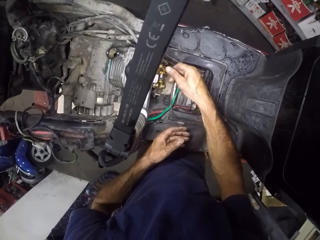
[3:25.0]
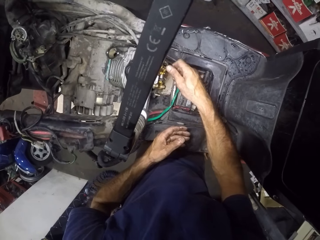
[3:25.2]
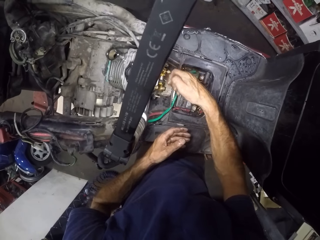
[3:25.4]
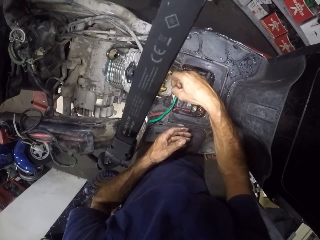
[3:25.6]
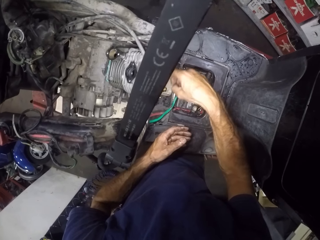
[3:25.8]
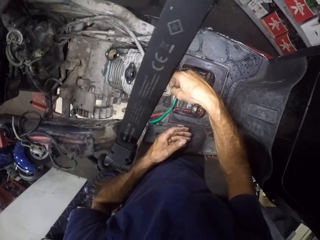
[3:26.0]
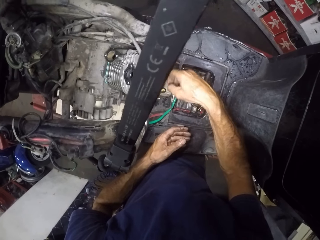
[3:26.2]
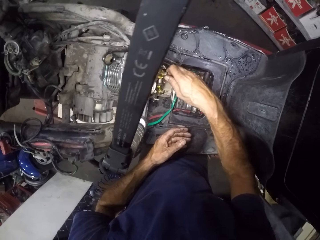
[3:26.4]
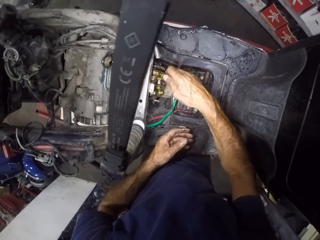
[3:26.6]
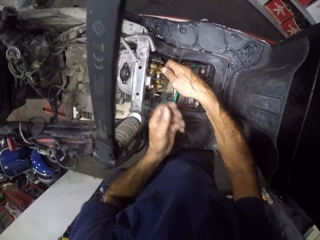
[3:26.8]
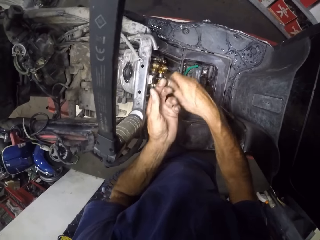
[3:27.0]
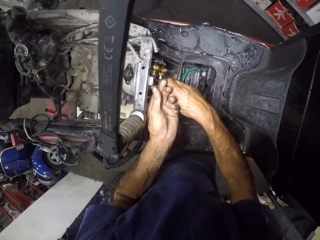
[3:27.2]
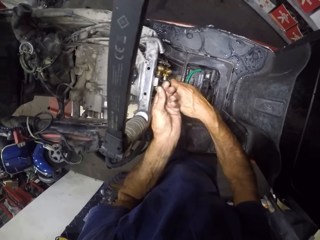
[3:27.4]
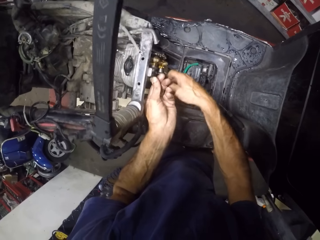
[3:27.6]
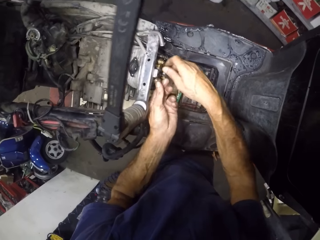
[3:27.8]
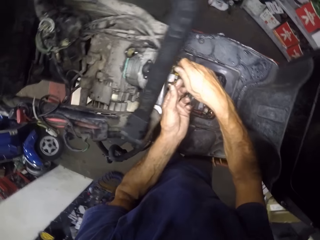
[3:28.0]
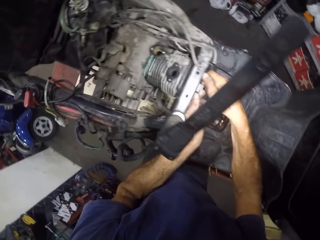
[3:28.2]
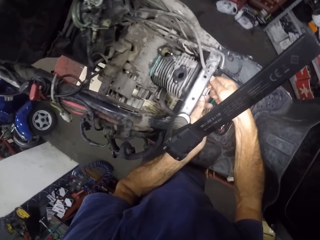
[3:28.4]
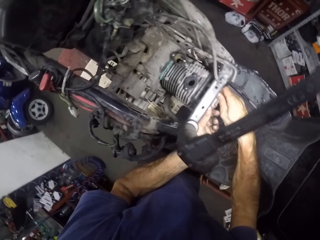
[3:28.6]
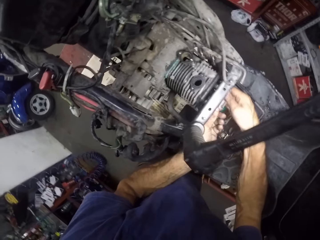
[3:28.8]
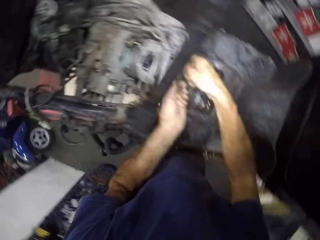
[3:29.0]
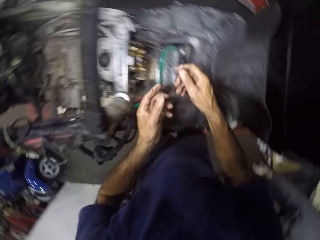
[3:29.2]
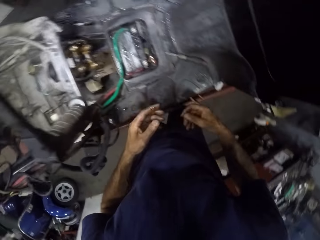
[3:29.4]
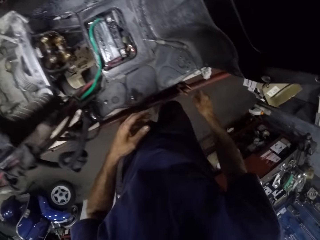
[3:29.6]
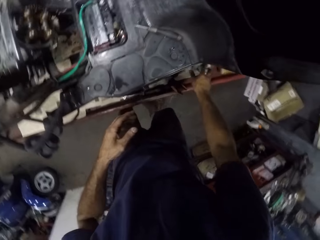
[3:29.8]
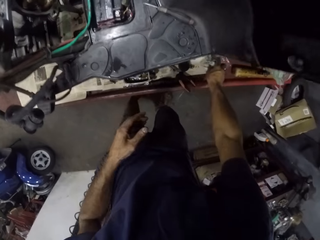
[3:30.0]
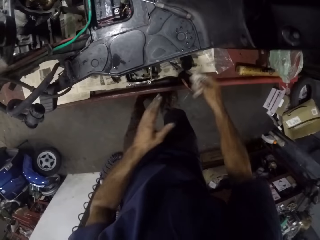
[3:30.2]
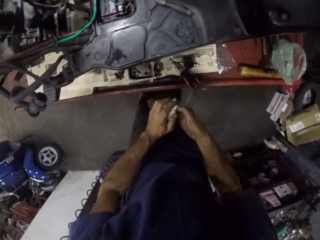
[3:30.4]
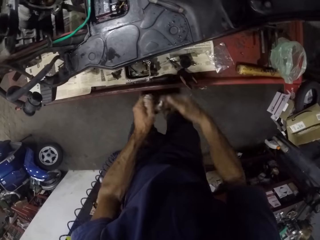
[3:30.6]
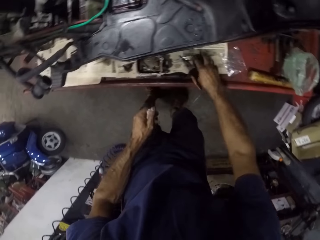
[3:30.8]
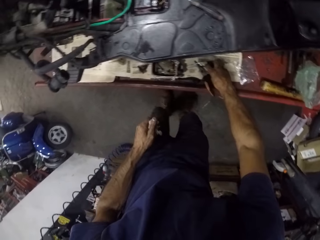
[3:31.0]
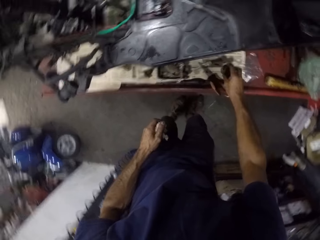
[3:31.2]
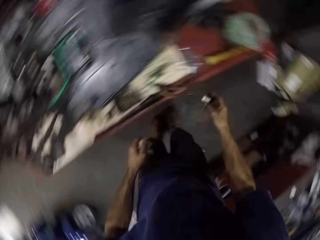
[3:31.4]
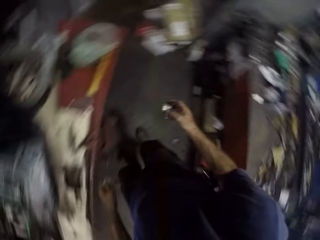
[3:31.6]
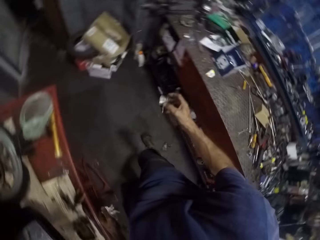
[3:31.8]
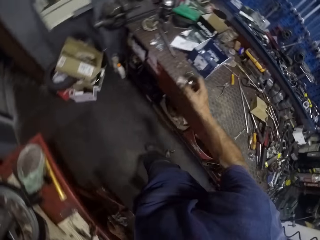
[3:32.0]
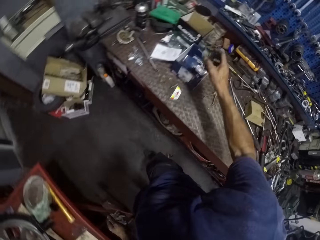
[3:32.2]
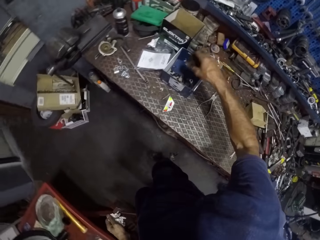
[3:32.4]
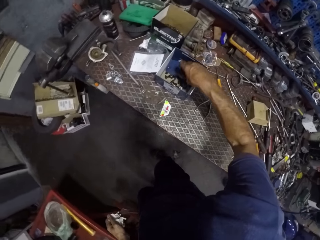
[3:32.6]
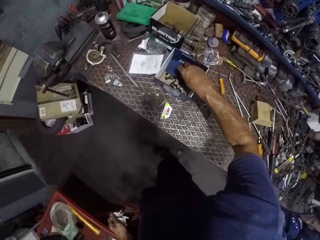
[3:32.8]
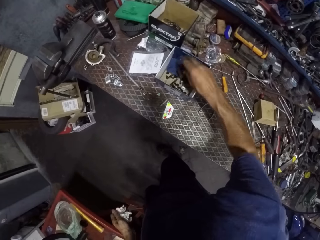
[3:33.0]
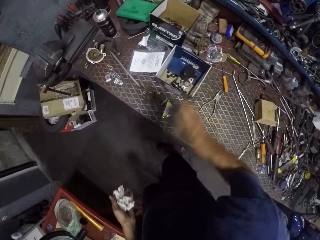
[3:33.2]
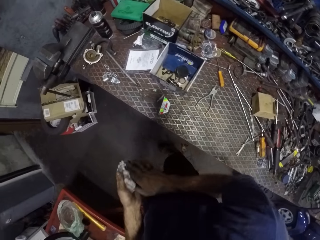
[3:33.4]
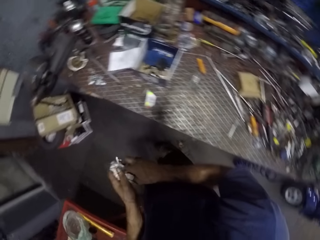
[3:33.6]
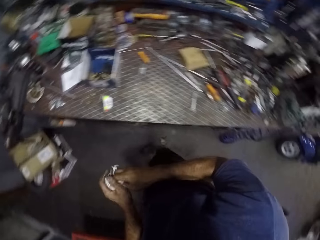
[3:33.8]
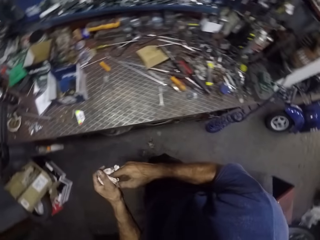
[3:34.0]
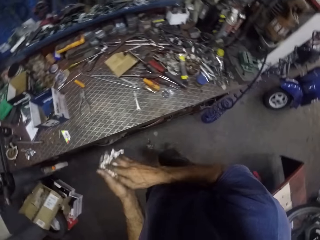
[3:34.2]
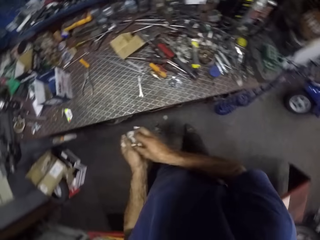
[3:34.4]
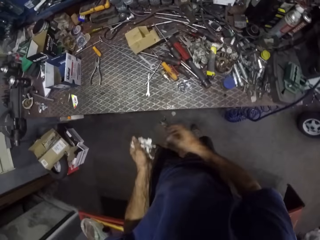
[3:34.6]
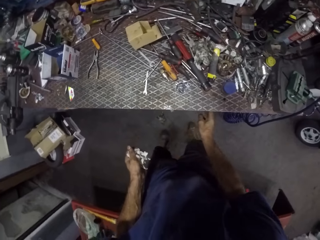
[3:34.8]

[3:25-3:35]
The camera wearer inserts the washer and the nut into the engine bracket. They tighten the nut. They take the tissue paper. They pick something. They put a levelling foot into a box on a workbench. They wipe their hands using the paper.

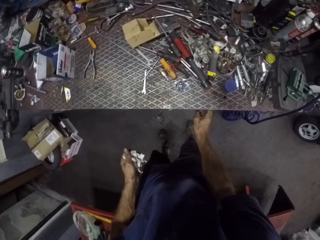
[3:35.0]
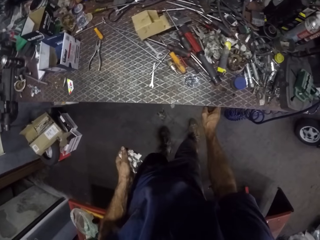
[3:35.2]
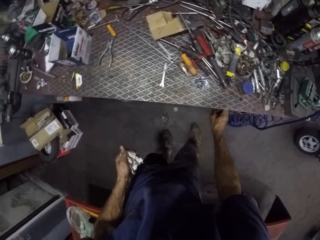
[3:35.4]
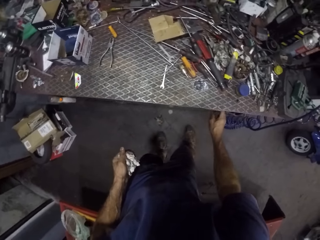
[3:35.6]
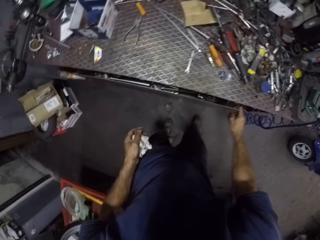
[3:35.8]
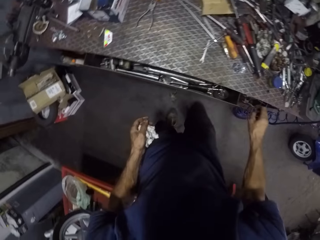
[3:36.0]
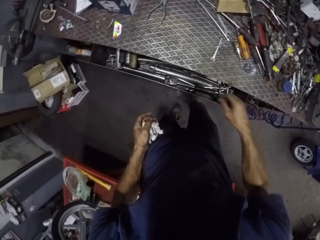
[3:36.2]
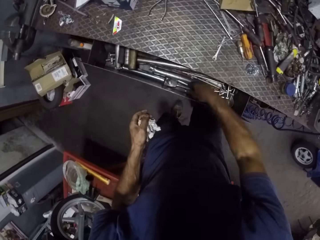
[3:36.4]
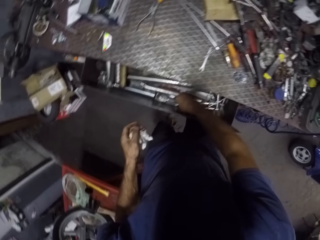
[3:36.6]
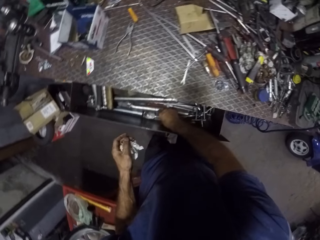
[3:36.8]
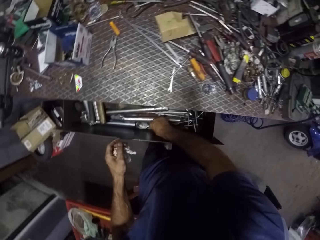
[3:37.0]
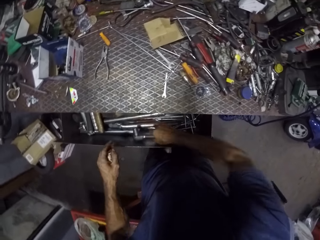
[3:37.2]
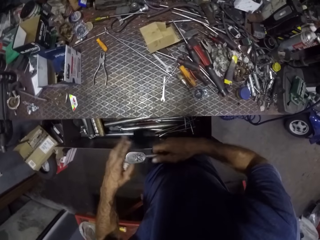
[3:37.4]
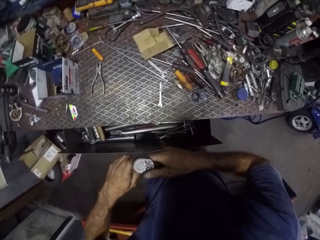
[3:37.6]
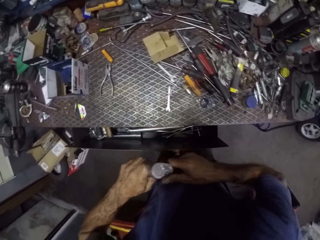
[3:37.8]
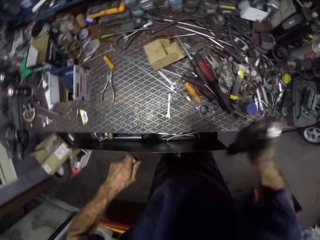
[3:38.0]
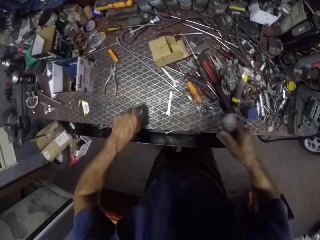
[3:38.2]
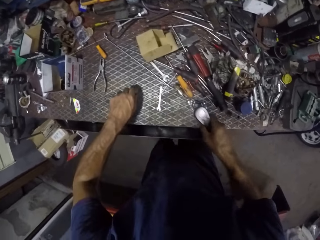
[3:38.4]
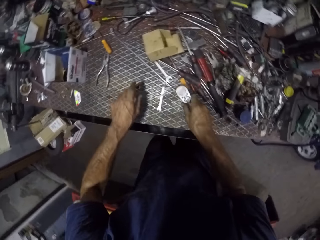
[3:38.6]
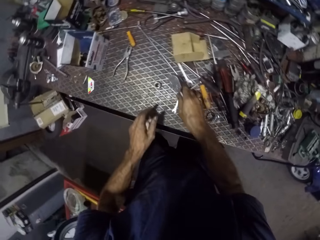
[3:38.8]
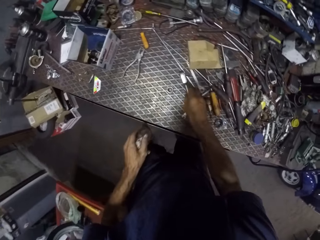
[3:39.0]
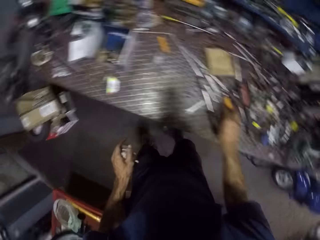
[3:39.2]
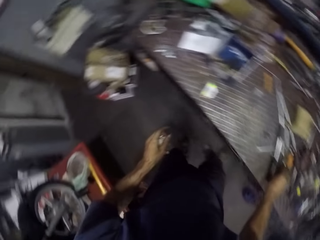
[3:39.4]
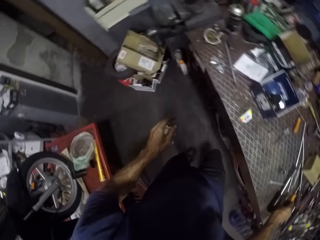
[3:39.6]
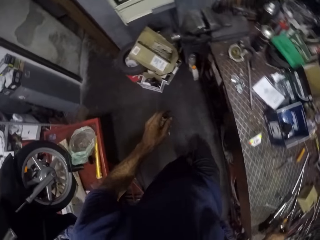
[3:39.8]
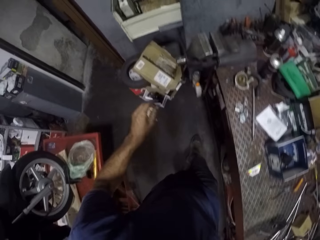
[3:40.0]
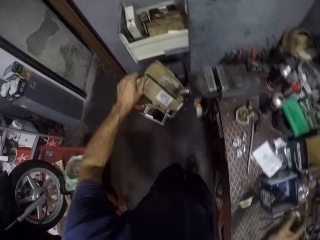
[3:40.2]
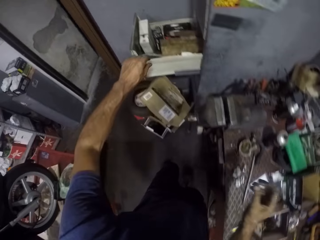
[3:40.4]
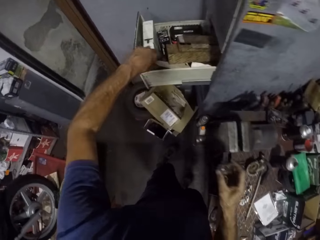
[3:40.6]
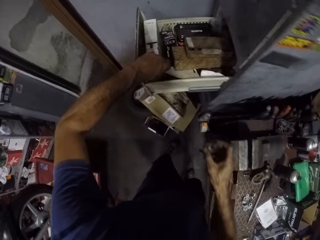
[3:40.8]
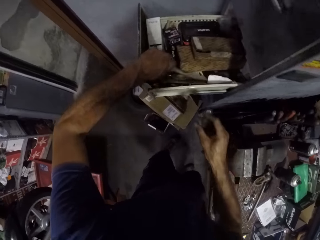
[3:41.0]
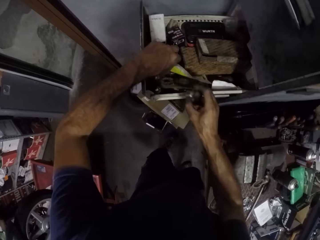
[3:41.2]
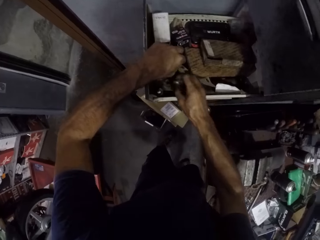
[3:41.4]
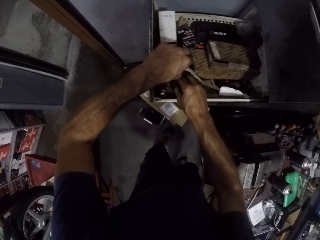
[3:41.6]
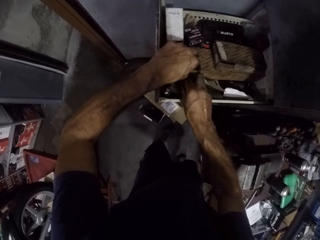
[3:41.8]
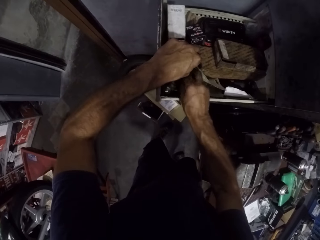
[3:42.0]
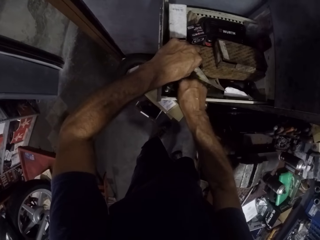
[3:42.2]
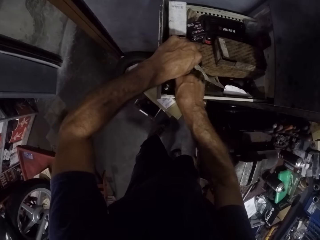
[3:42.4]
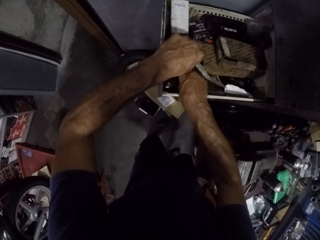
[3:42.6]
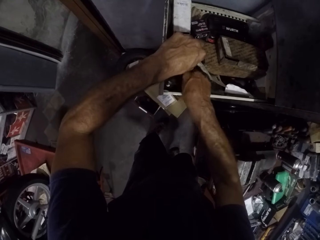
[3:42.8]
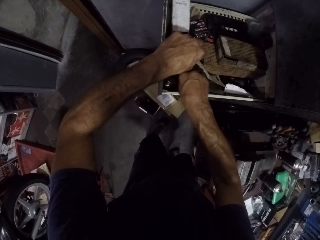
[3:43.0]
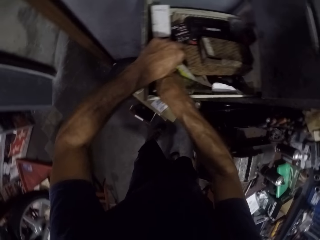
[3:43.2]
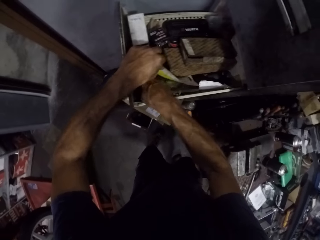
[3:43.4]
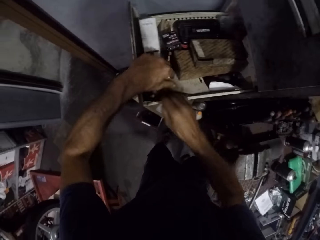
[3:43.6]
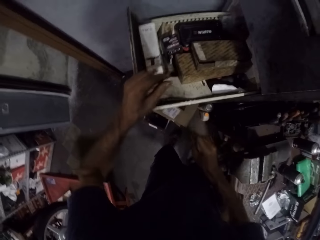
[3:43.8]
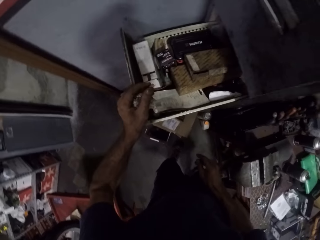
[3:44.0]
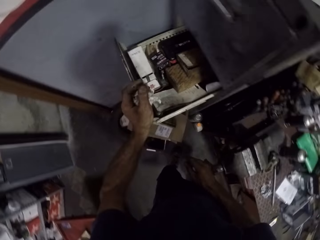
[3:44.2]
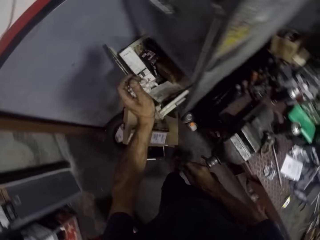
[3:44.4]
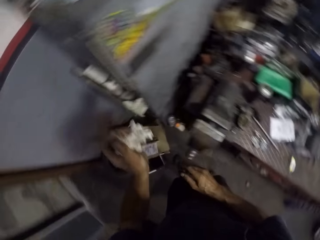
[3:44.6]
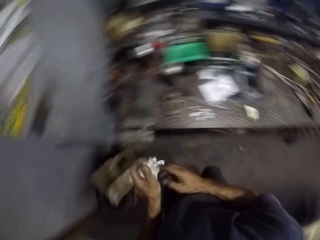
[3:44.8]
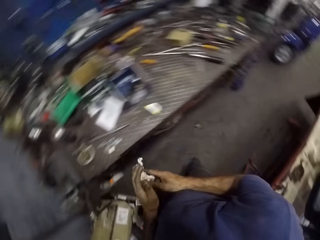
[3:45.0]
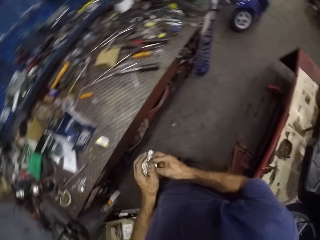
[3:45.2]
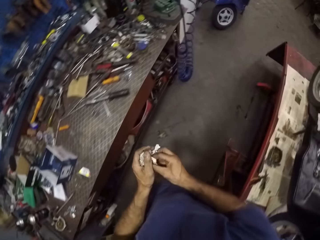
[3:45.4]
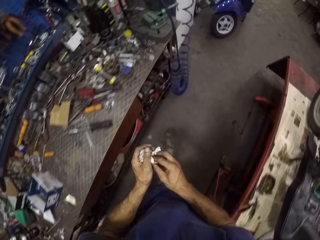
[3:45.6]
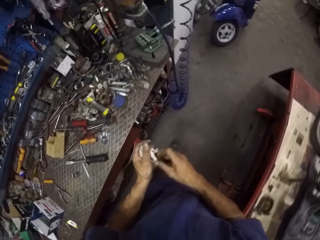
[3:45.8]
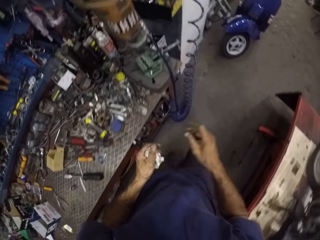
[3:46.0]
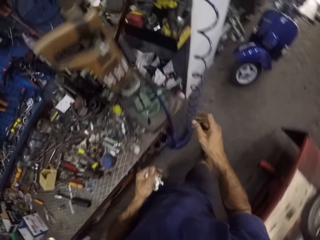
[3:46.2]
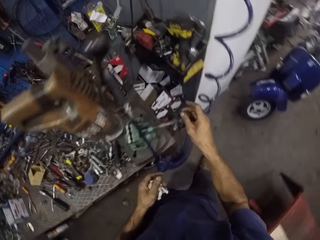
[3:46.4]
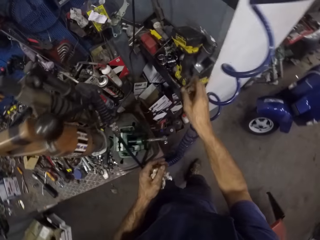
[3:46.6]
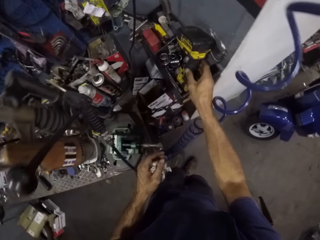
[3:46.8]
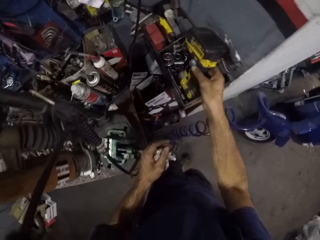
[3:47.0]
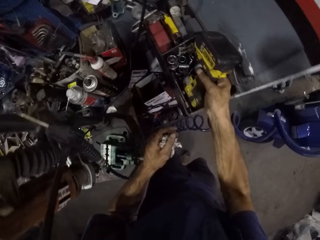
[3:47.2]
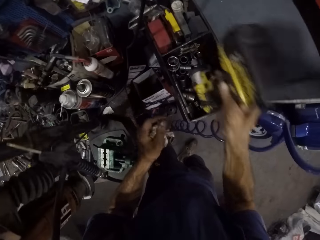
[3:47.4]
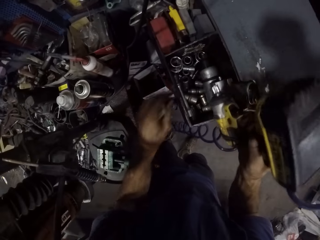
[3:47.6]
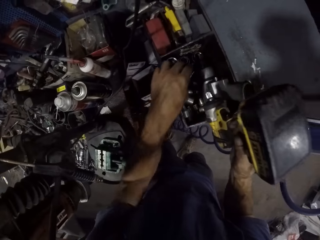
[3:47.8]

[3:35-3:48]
The camera wearer opens a desk or drawer from the workbench. He brings out a spanner. He removes a bolt from the spanner. He places the spanner and the bolt on the workbench. He puts a nut into the drawer. He closes the drawer. He cleans his hands with the tissue paper.
